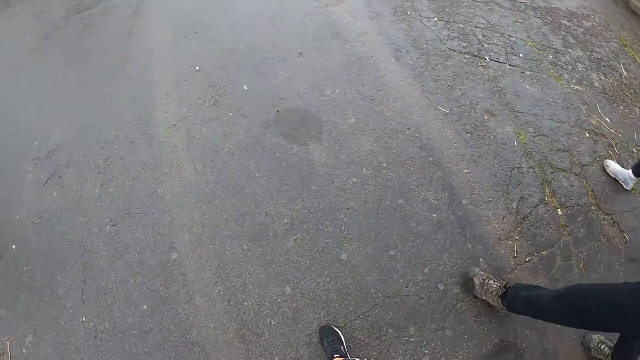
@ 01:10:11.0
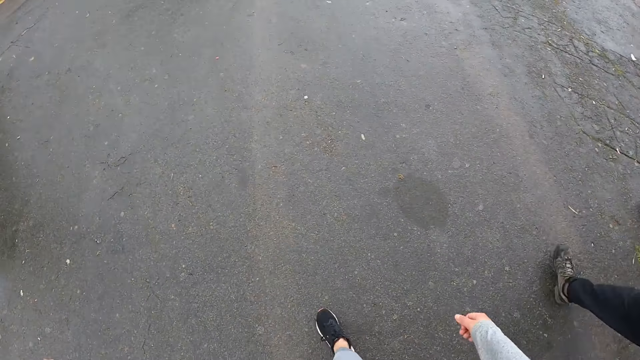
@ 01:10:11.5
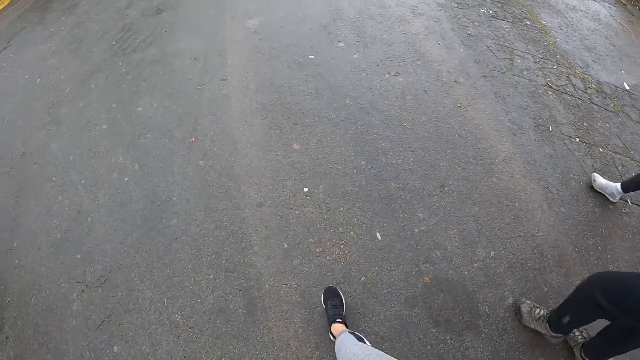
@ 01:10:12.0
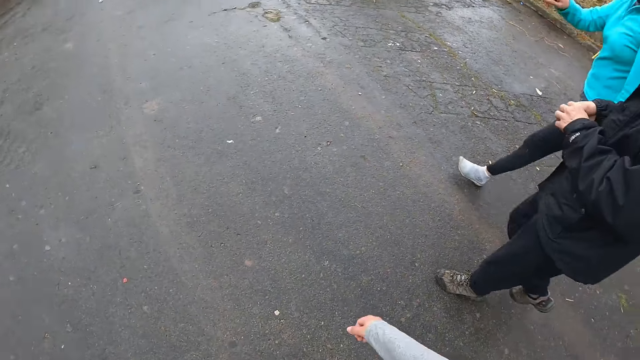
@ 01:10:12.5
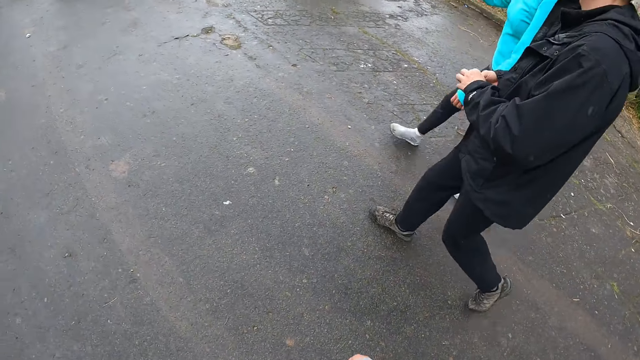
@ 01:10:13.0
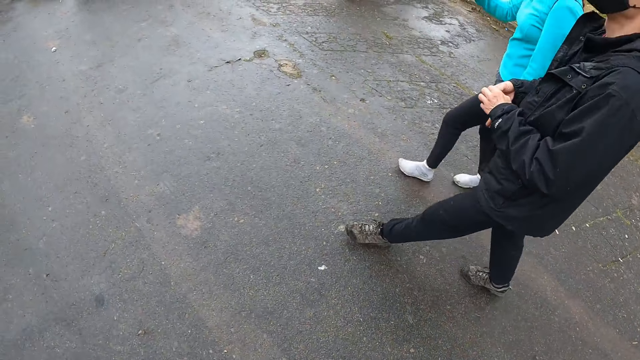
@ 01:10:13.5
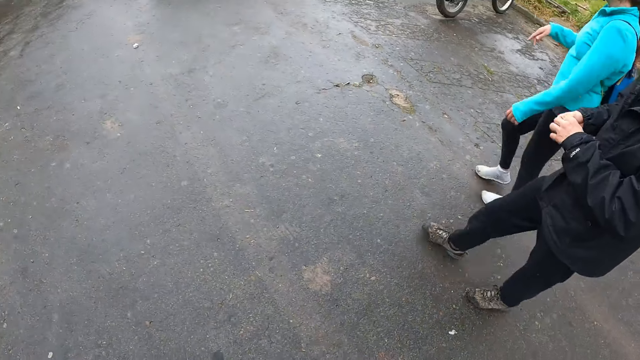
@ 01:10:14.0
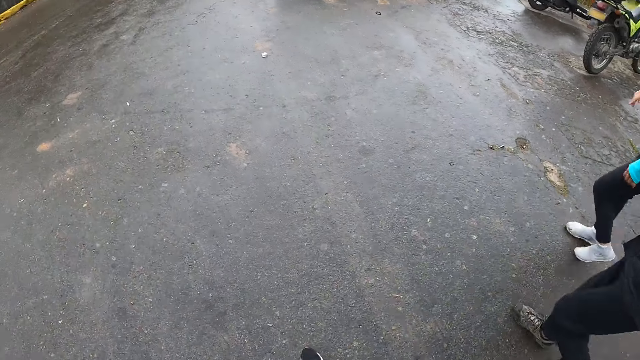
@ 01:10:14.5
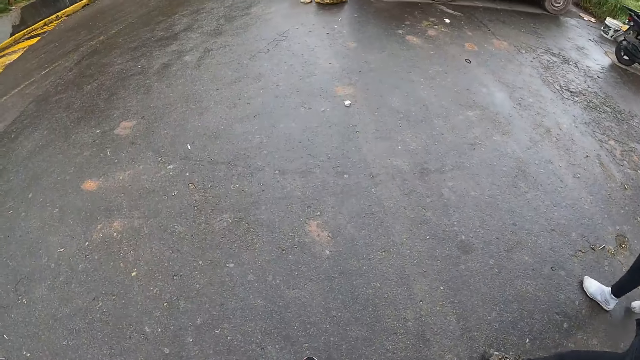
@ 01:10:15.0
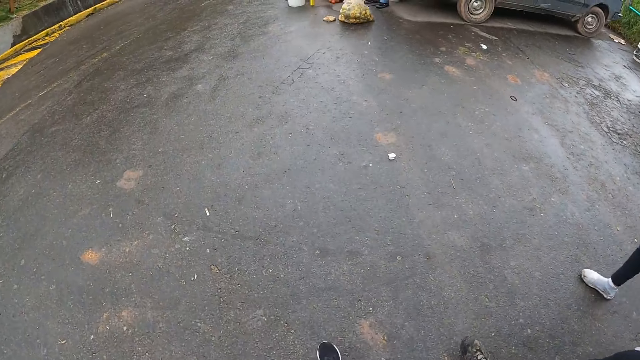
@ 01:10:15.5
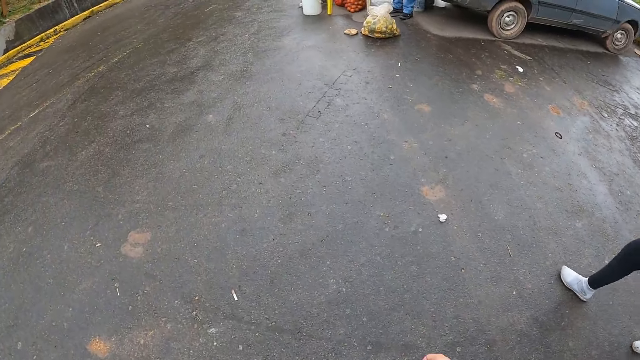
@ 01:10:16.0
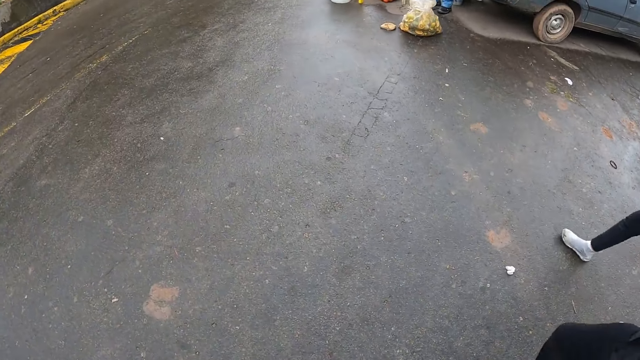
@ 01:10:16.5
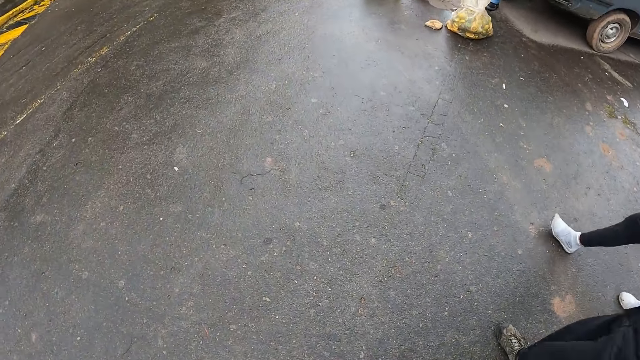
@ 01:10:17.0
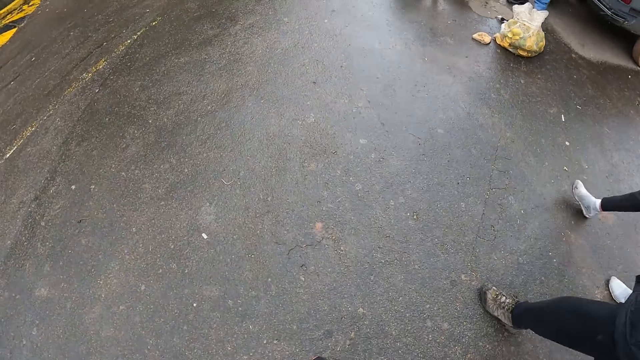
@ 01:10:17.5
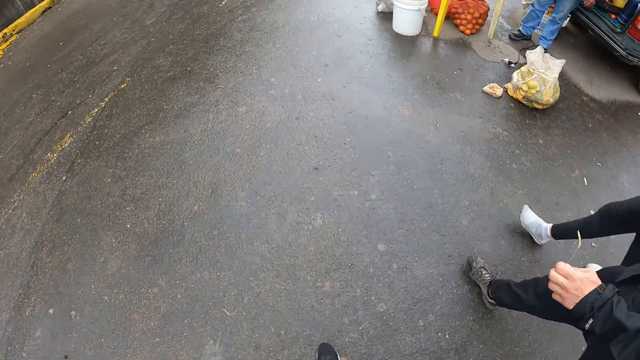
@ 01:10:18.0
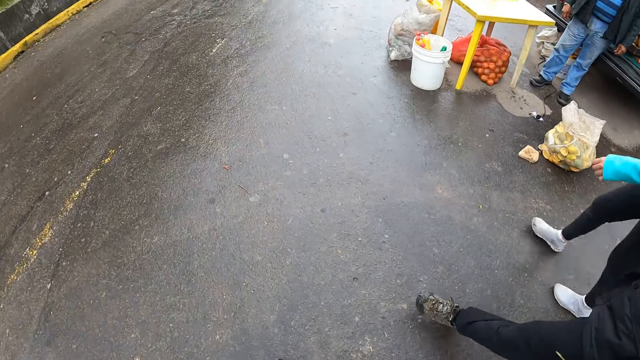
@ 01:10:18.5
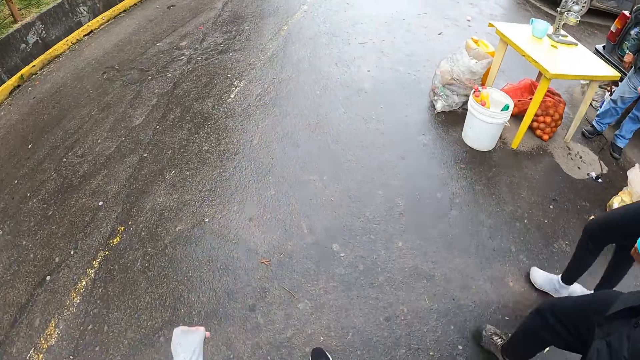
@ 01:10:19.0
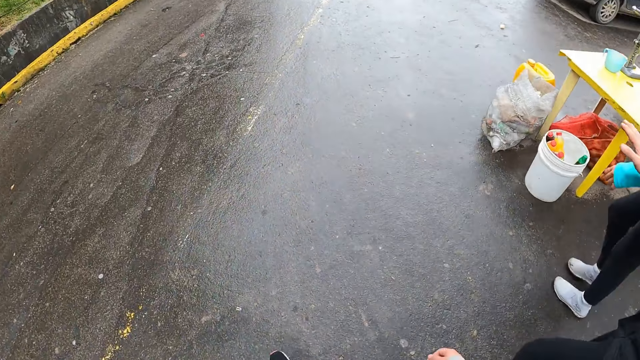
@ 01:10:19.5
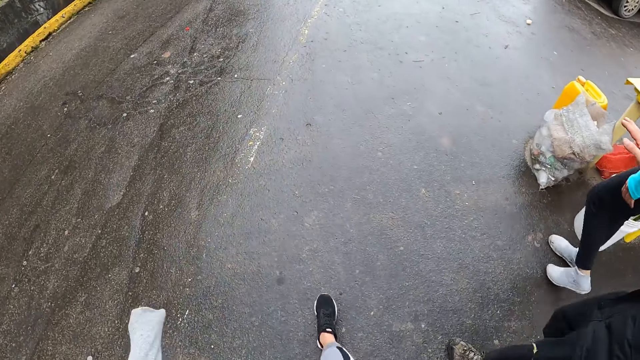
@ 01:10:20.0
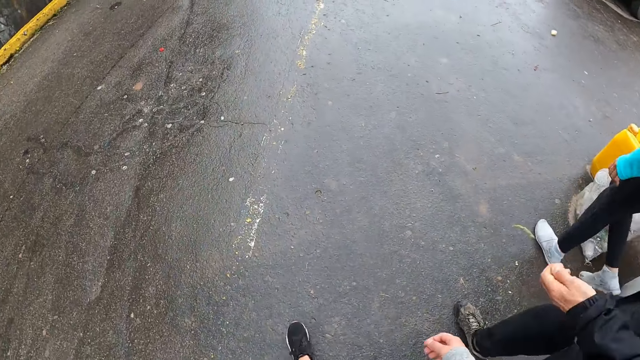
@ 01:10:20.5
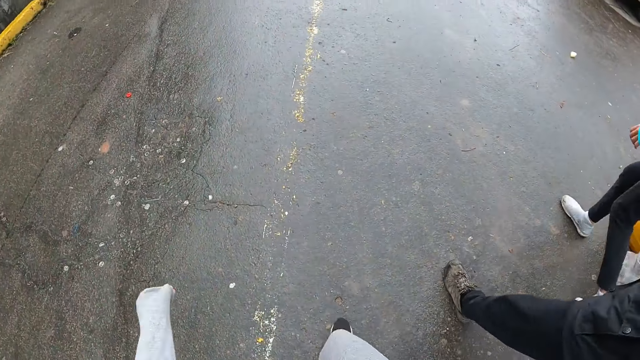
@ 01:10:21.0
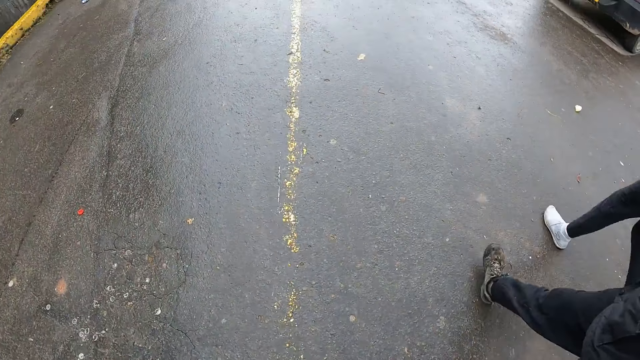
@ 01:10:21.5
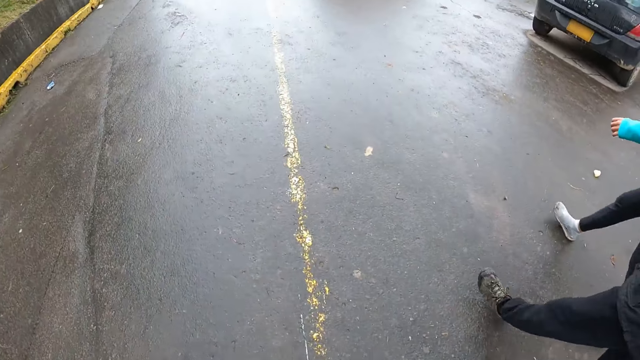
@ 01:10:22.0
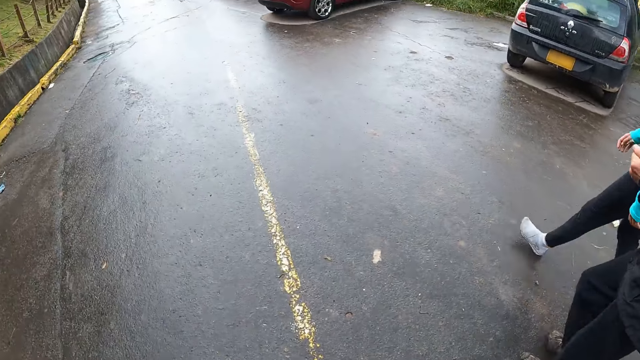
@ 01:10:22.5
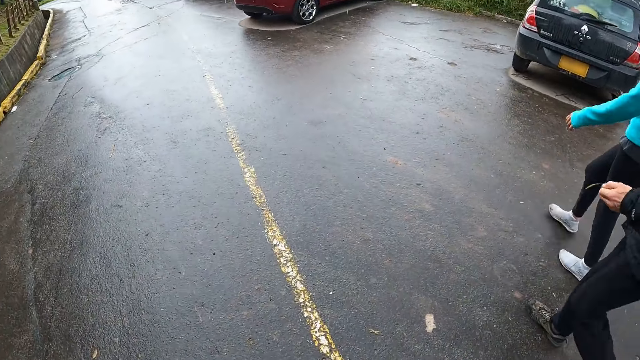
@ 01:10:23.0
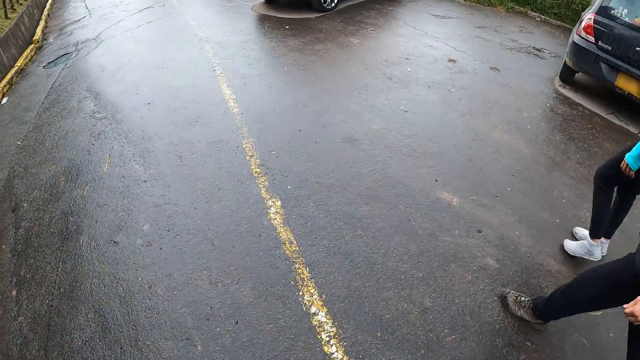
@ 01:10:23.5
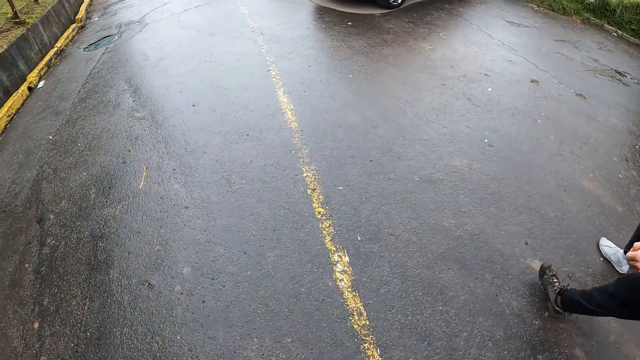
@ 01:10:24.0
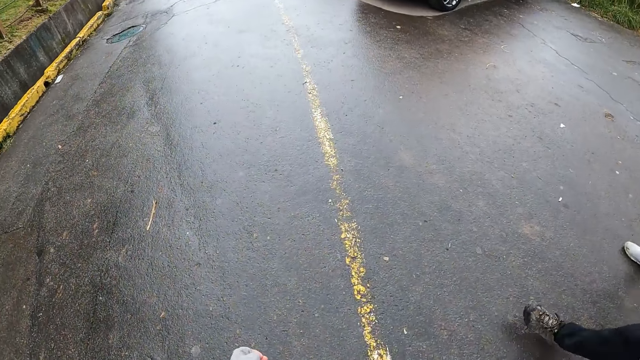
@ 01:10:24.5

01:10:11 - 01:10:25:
The camera wearer walks past a man. Another man gestures his hand. A woman walks past the table. The camera wearer walks on the road.

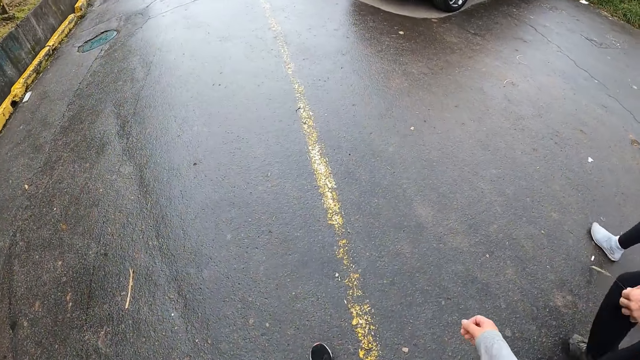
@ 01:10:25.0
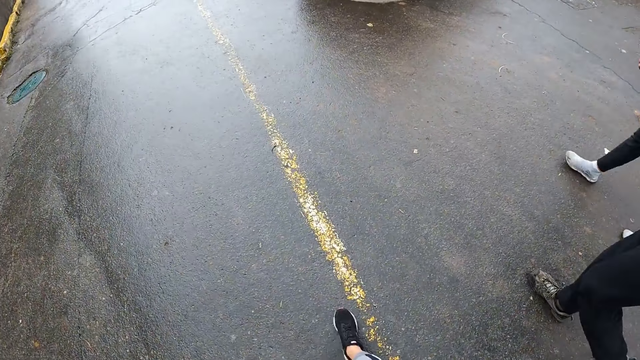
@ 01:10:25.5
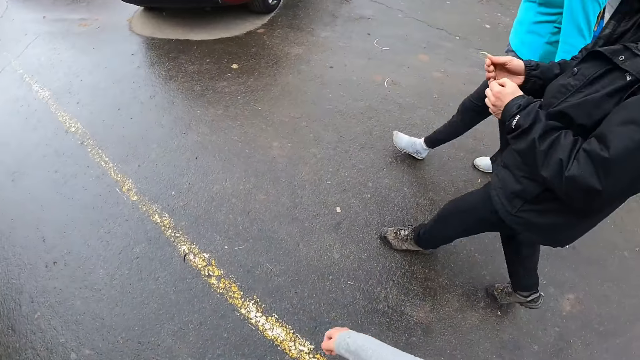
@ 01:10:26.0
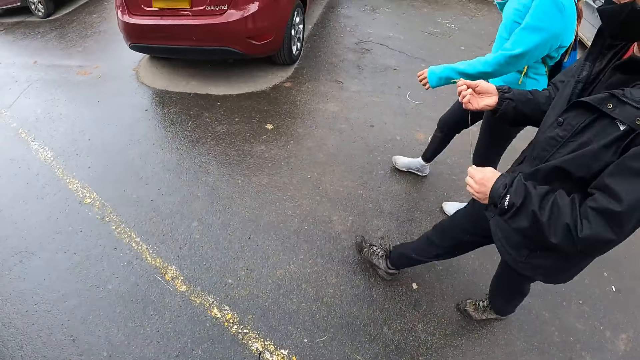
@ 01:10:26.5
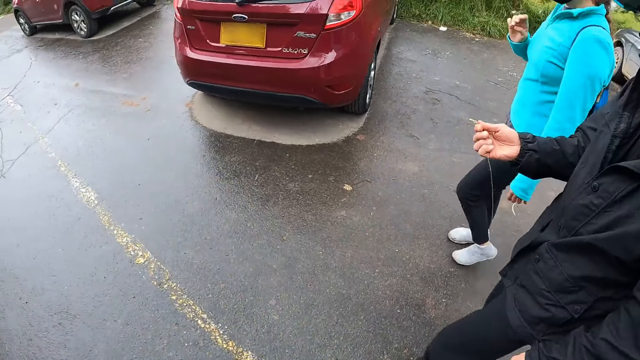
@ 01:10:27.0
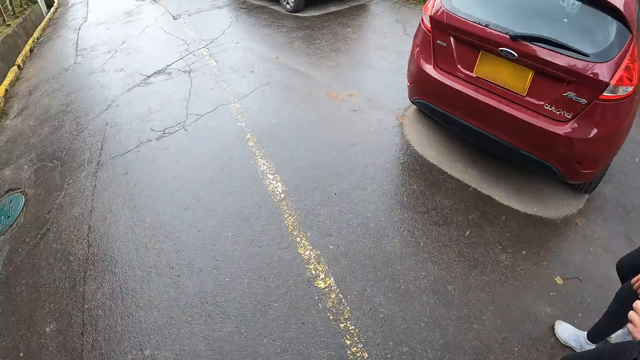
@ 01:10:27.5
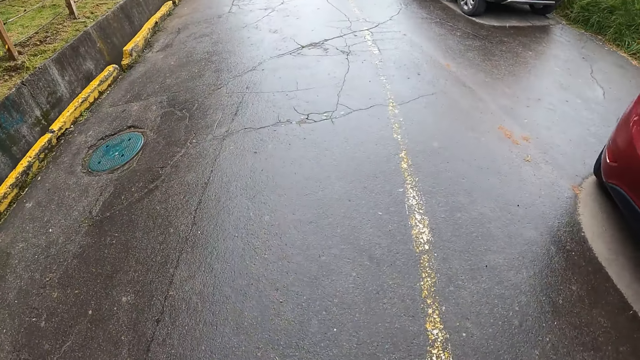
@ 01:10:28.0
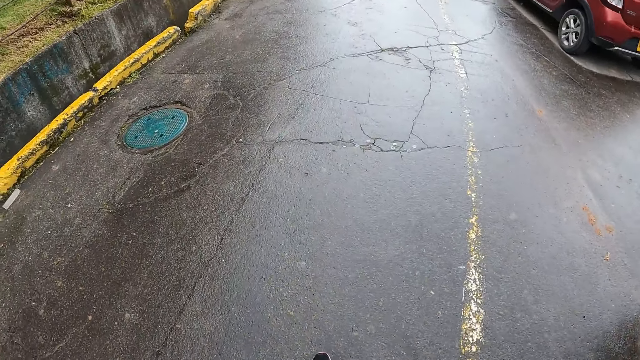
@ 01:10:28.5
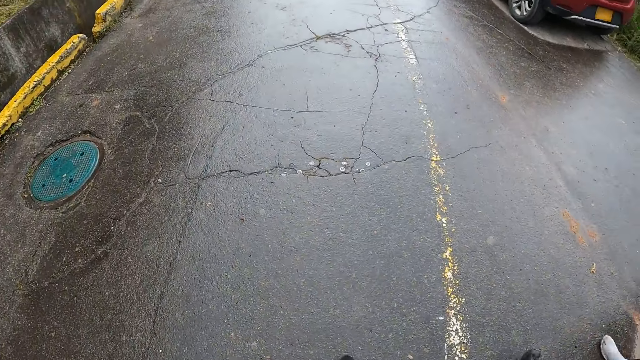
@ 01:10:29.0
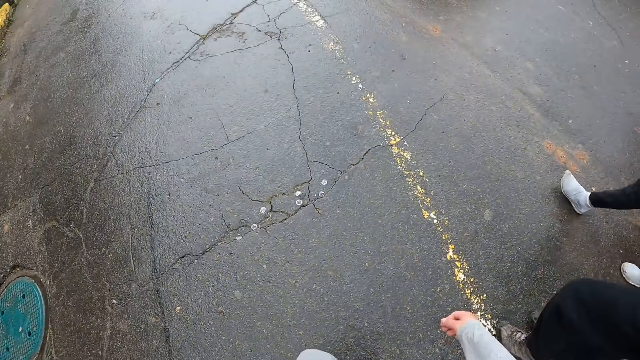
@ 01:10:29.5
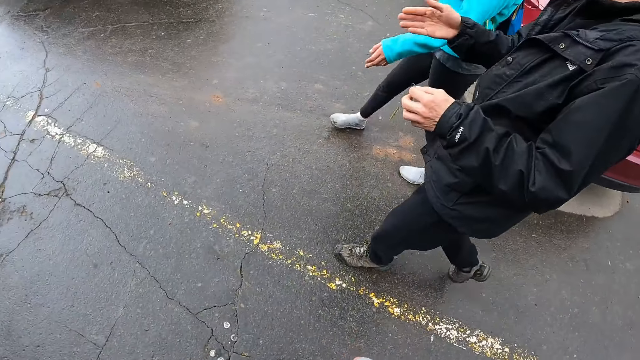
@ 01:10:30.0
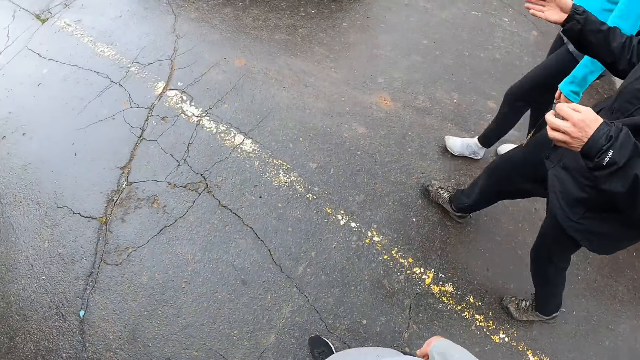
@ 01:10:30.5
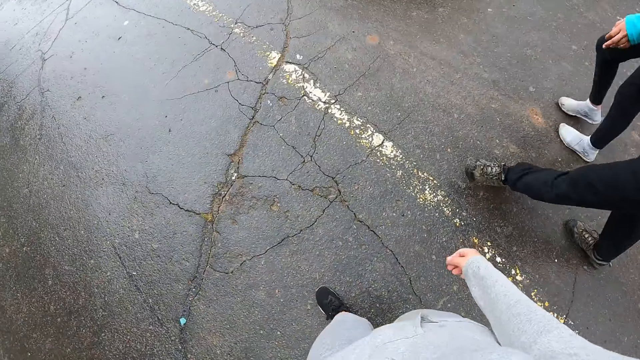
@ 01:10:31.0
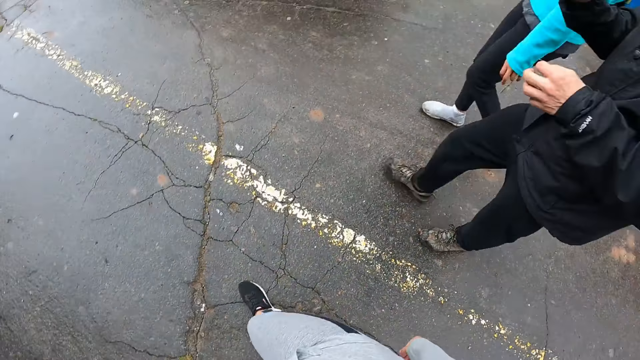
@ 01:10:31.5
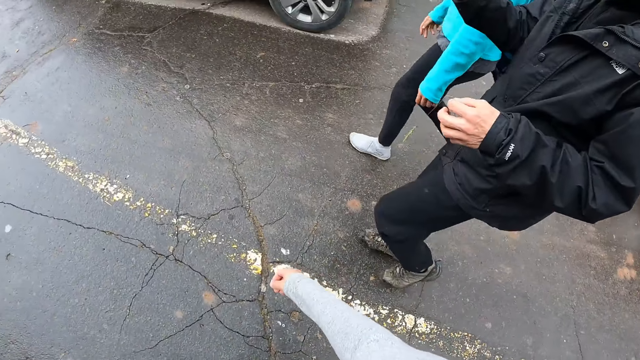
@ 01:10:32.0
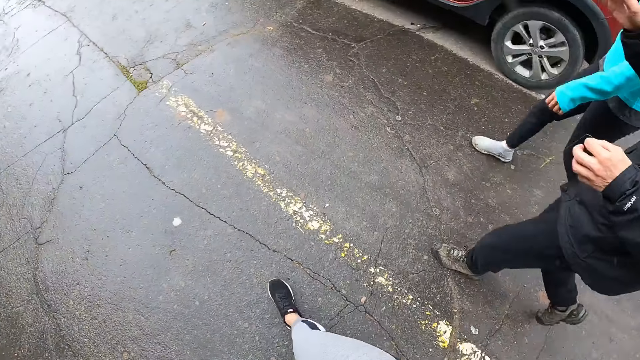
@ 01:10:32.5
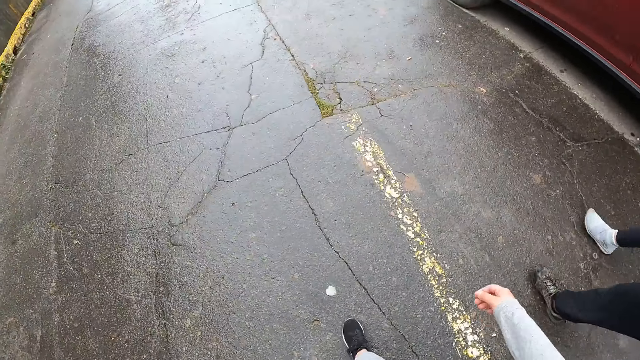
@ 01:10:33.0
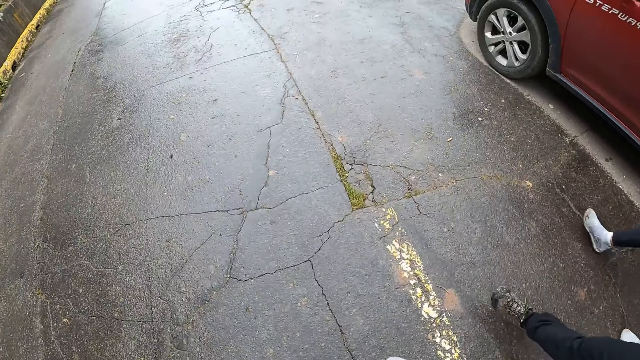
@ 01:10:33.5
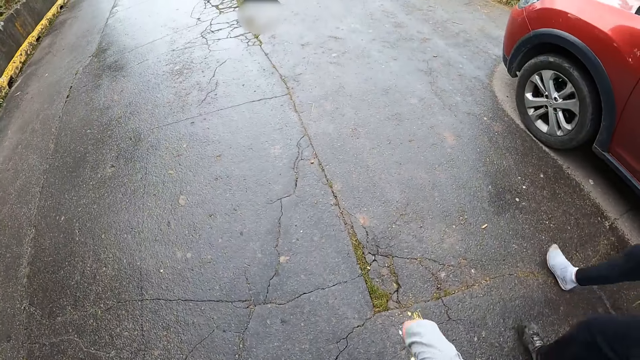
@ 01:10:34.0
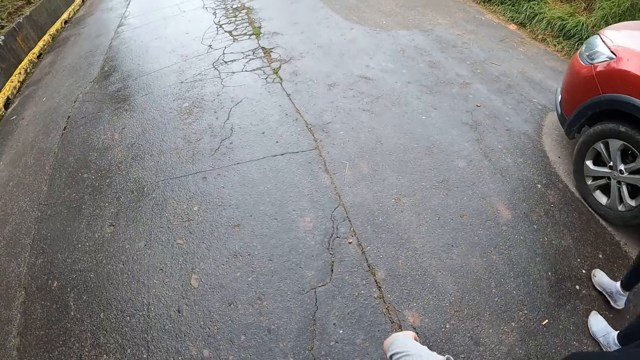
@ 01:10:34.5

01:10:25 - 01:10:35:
A man holds a string with both hands. The man pulls his hand off the string. The camera wearer walks on the road. The man gestures his hand. The camera wearer walks on the road.
